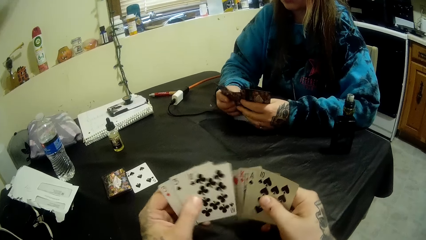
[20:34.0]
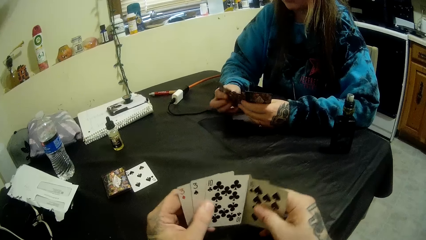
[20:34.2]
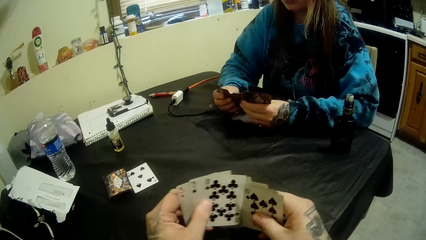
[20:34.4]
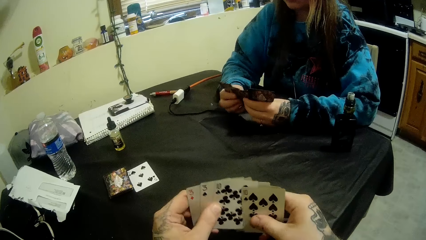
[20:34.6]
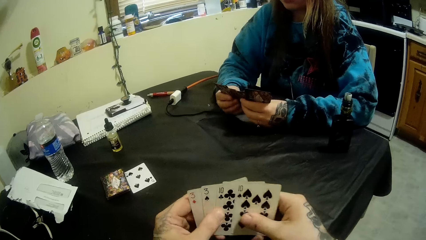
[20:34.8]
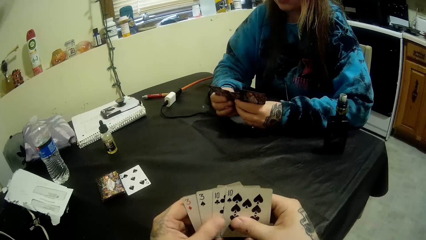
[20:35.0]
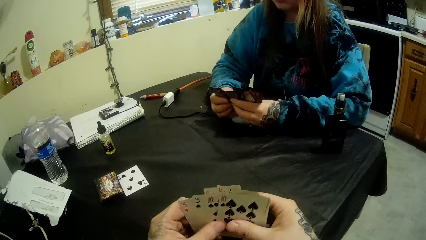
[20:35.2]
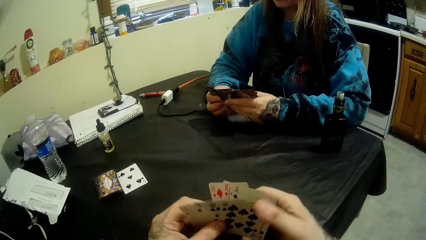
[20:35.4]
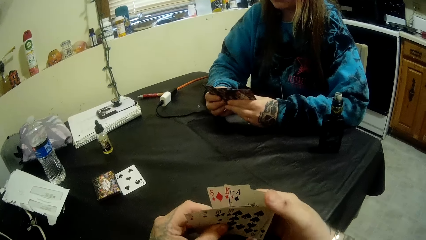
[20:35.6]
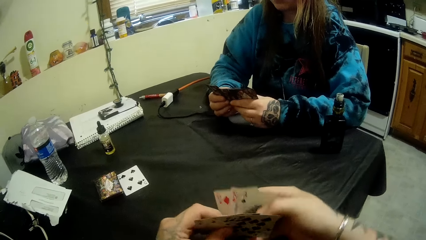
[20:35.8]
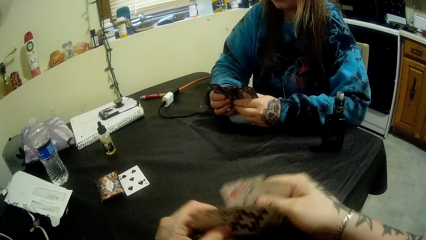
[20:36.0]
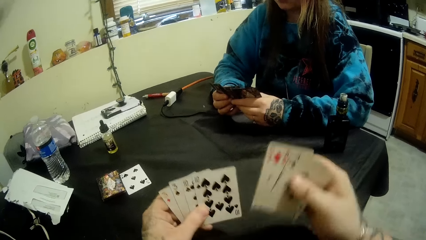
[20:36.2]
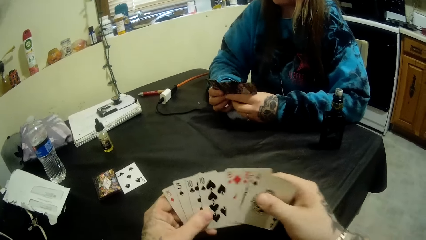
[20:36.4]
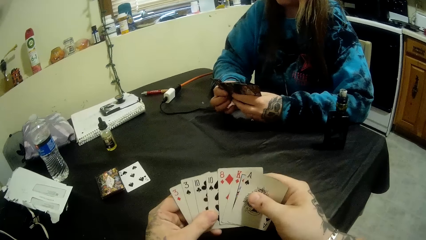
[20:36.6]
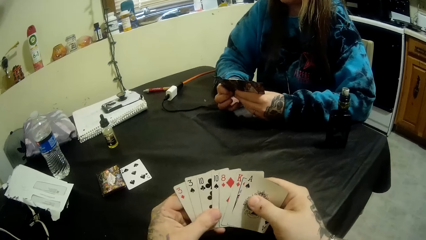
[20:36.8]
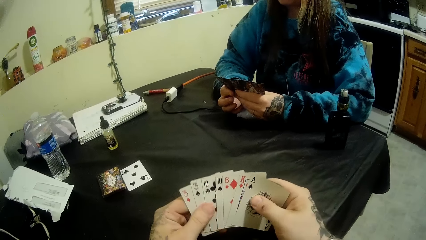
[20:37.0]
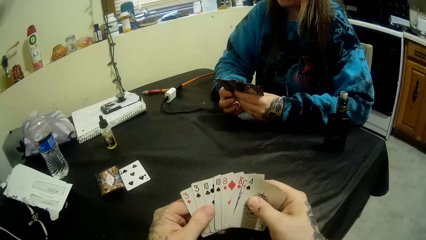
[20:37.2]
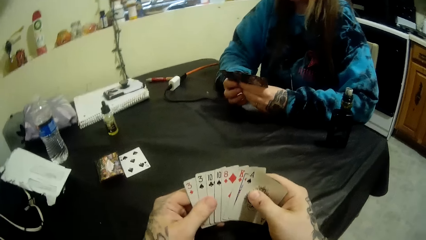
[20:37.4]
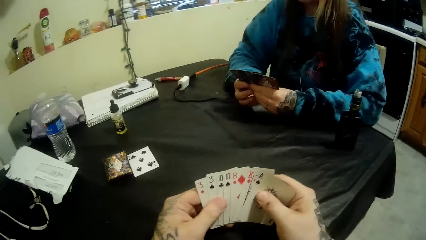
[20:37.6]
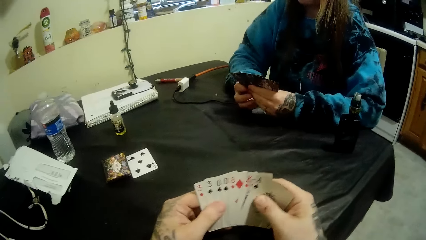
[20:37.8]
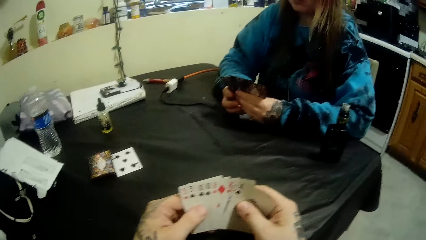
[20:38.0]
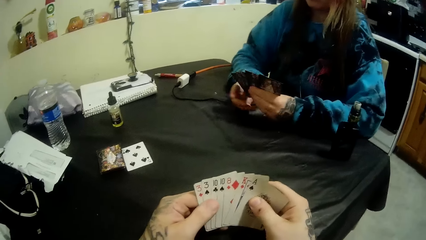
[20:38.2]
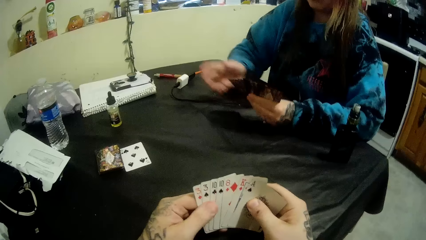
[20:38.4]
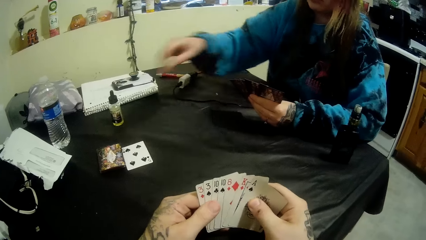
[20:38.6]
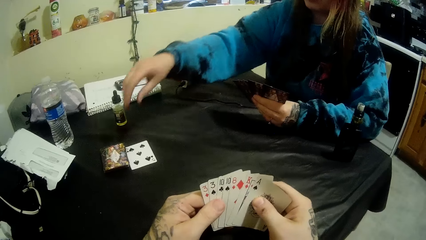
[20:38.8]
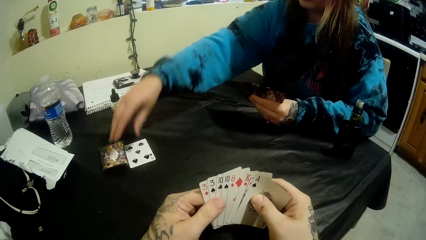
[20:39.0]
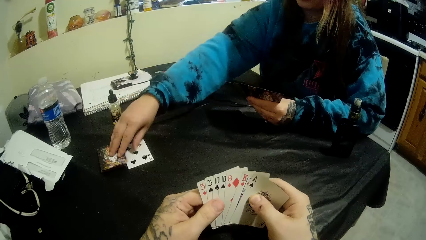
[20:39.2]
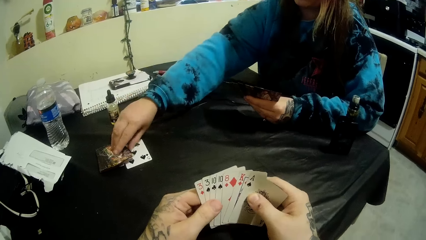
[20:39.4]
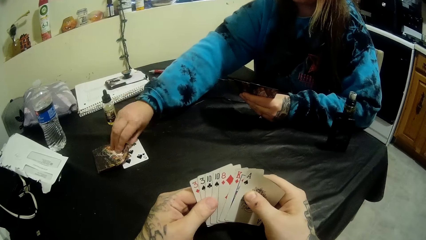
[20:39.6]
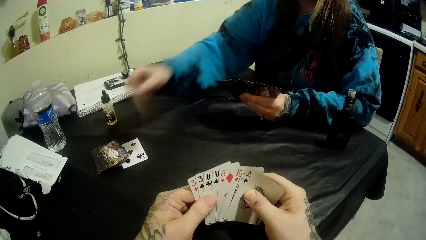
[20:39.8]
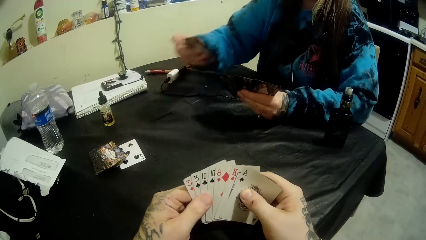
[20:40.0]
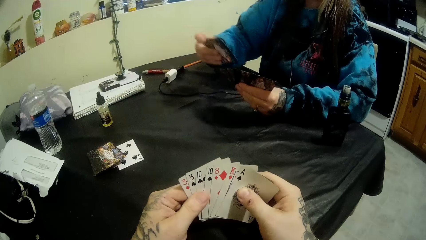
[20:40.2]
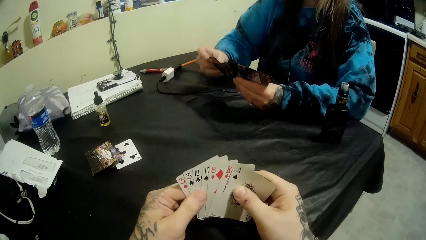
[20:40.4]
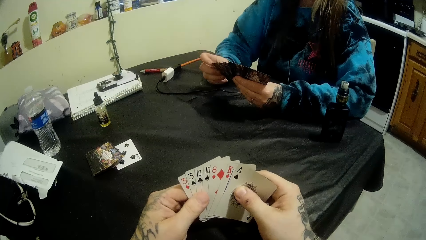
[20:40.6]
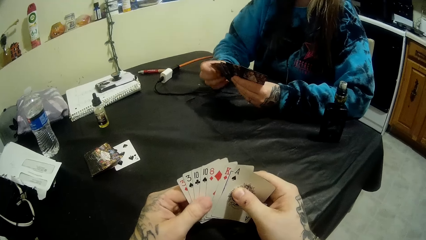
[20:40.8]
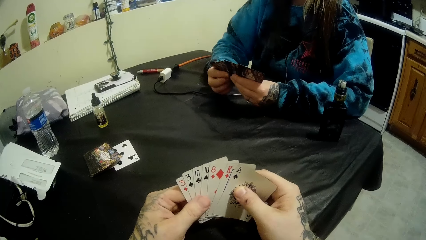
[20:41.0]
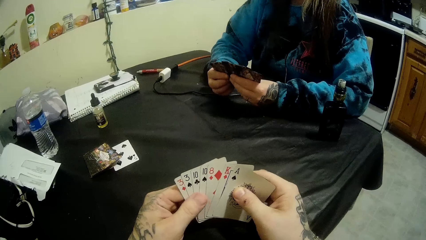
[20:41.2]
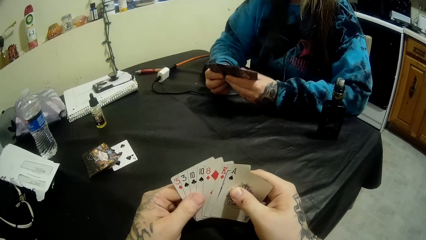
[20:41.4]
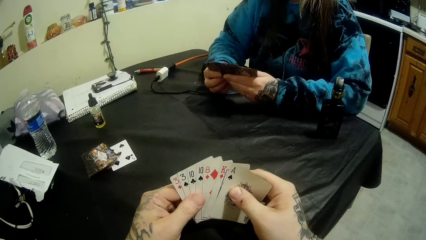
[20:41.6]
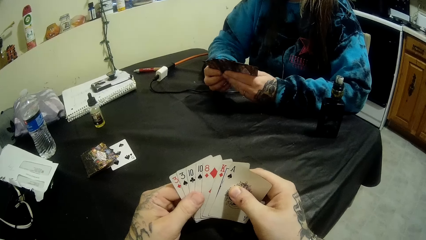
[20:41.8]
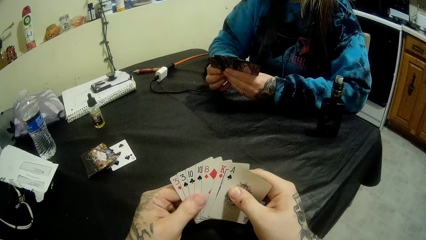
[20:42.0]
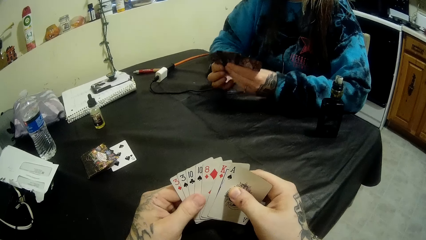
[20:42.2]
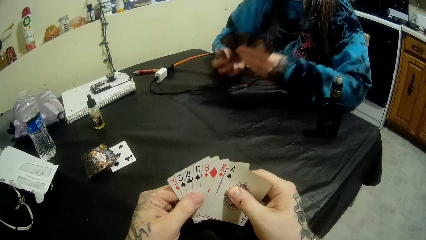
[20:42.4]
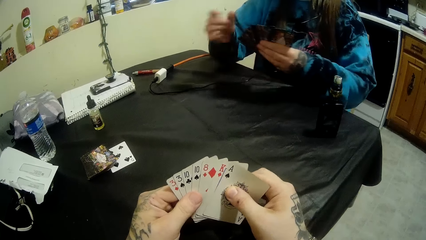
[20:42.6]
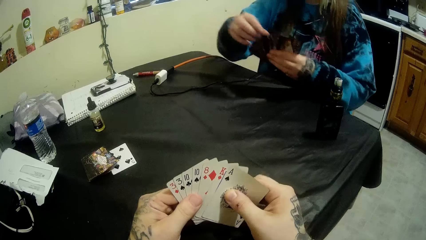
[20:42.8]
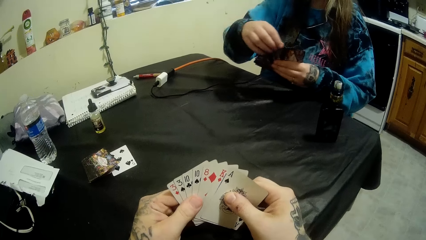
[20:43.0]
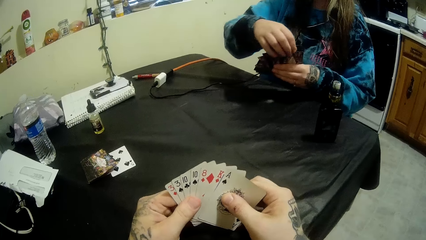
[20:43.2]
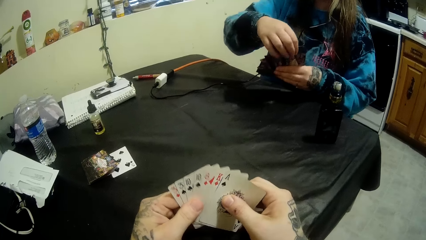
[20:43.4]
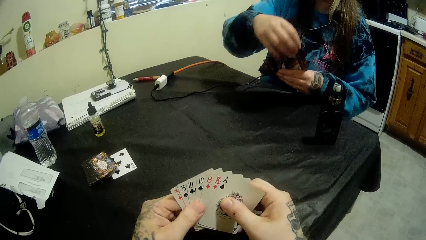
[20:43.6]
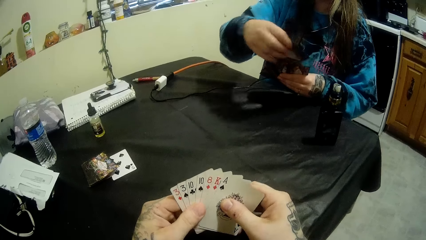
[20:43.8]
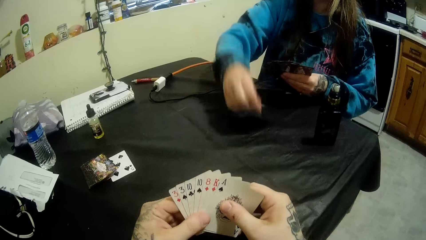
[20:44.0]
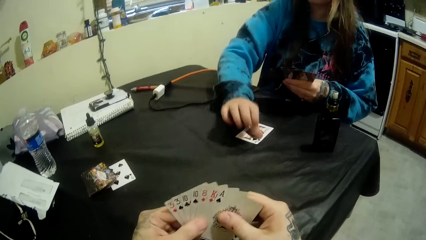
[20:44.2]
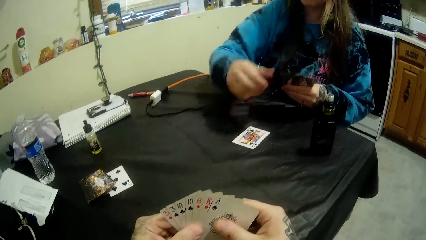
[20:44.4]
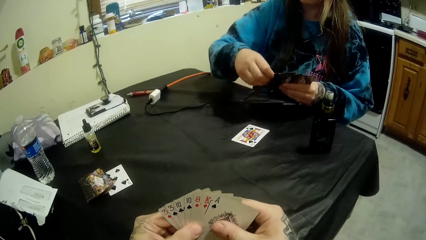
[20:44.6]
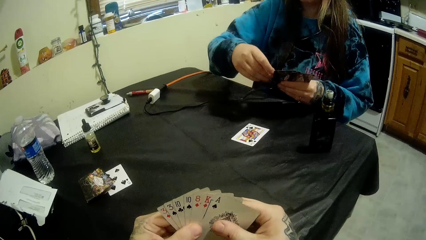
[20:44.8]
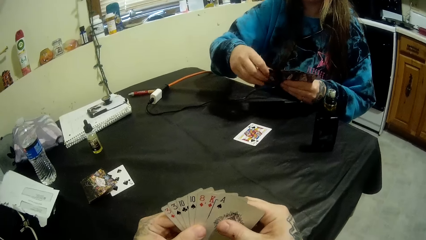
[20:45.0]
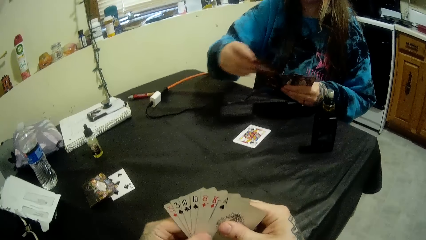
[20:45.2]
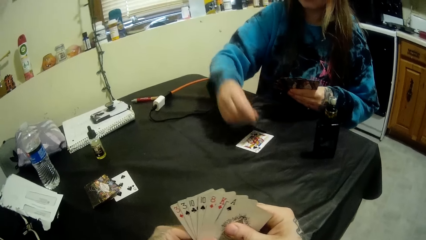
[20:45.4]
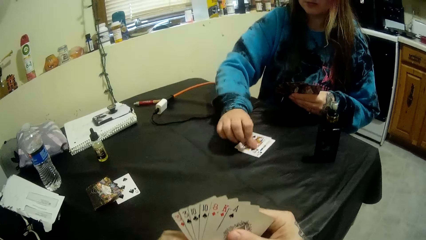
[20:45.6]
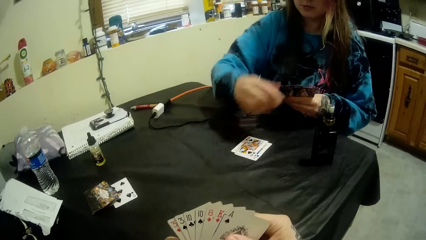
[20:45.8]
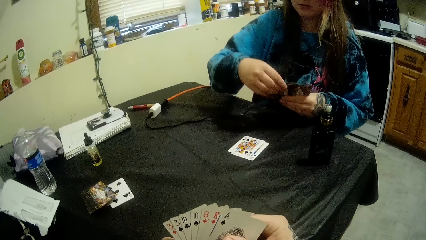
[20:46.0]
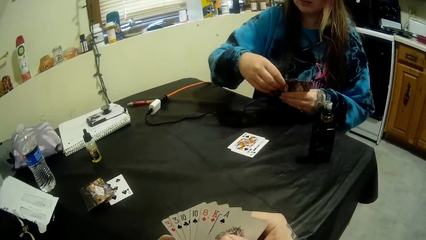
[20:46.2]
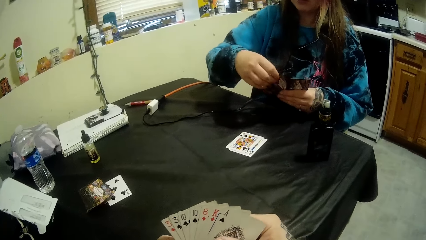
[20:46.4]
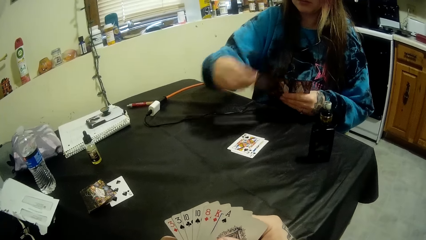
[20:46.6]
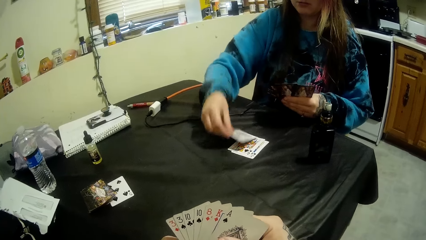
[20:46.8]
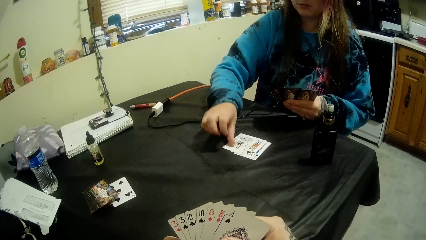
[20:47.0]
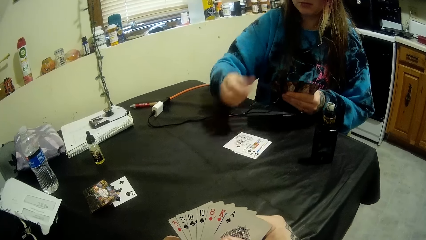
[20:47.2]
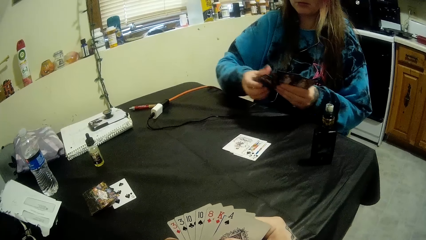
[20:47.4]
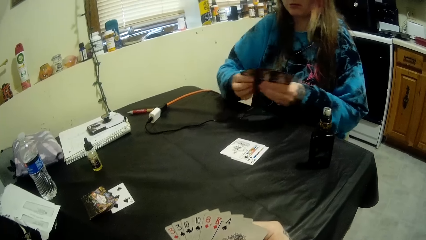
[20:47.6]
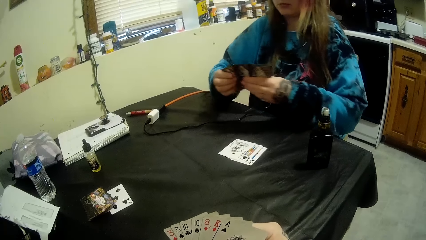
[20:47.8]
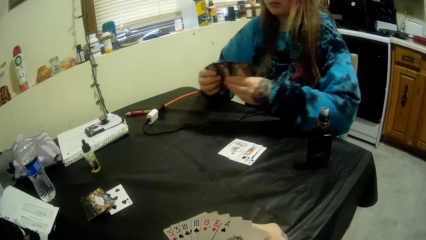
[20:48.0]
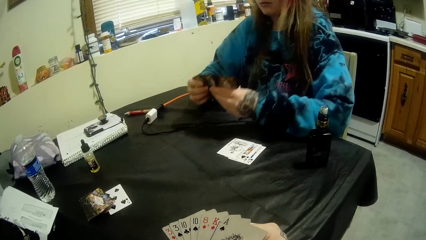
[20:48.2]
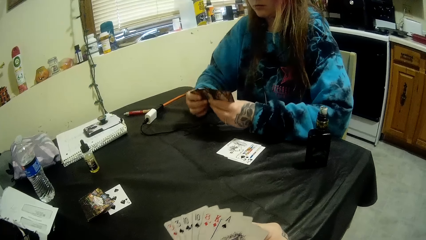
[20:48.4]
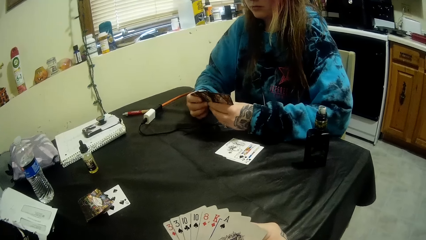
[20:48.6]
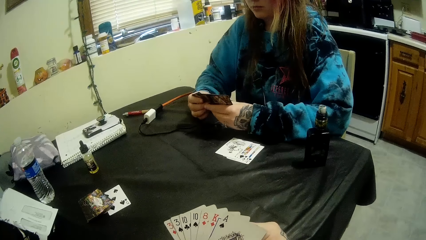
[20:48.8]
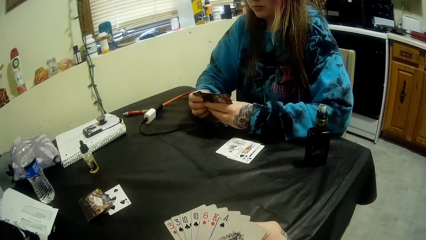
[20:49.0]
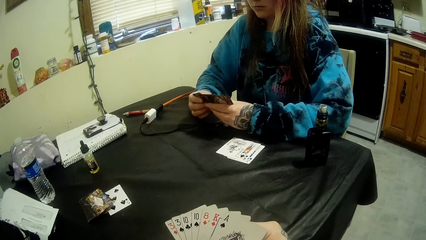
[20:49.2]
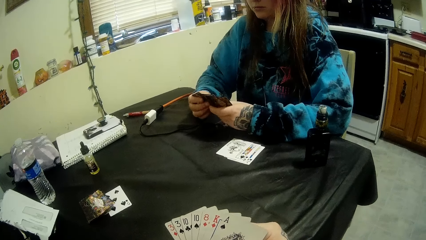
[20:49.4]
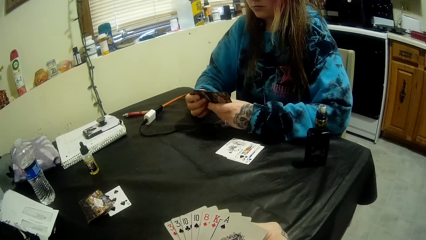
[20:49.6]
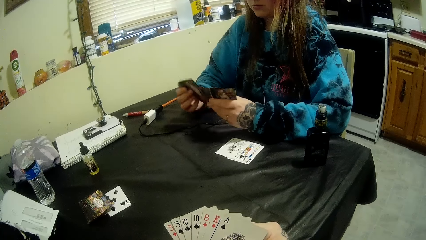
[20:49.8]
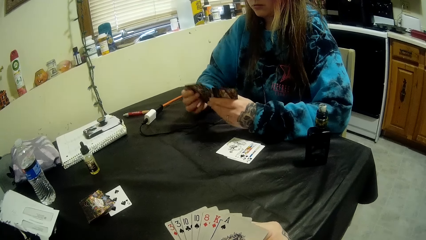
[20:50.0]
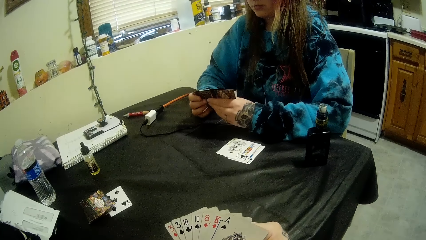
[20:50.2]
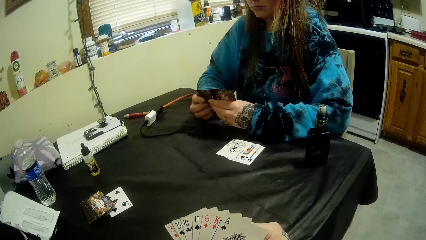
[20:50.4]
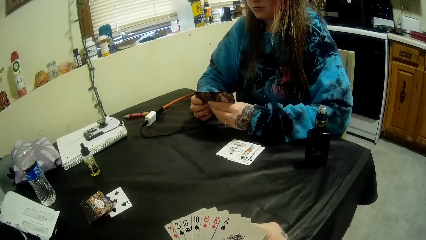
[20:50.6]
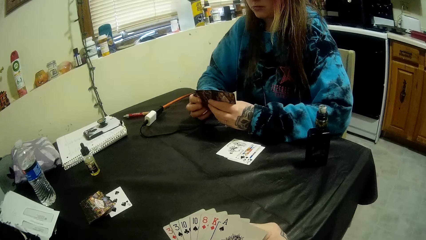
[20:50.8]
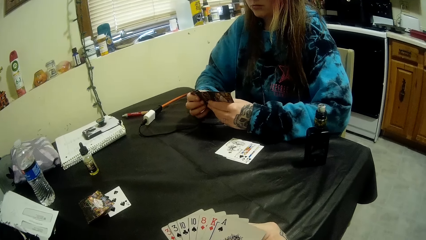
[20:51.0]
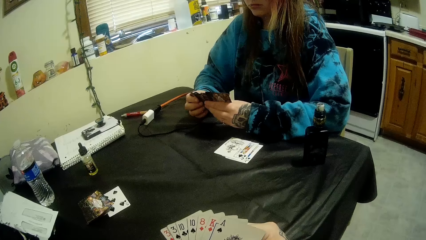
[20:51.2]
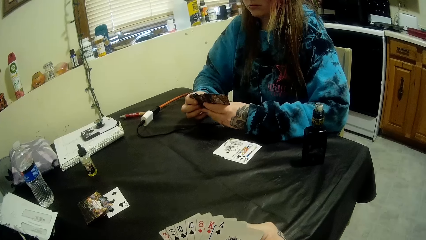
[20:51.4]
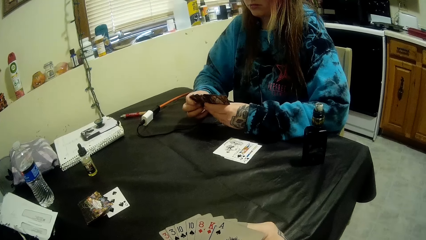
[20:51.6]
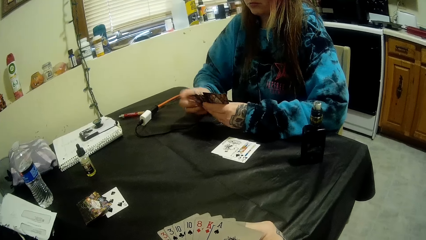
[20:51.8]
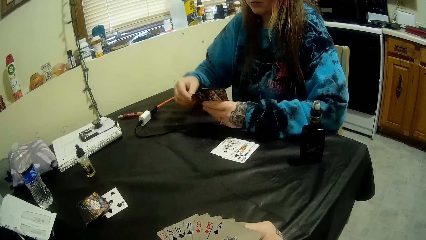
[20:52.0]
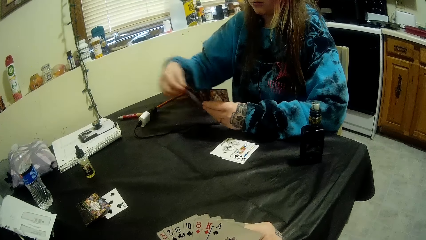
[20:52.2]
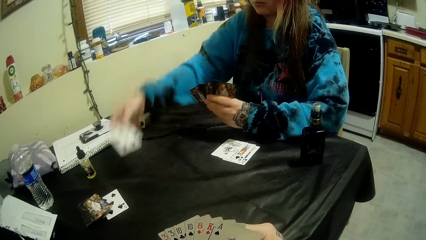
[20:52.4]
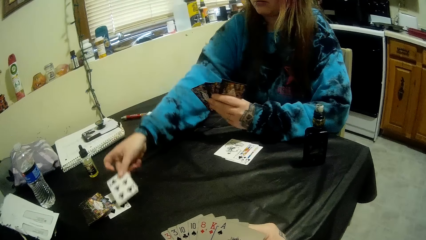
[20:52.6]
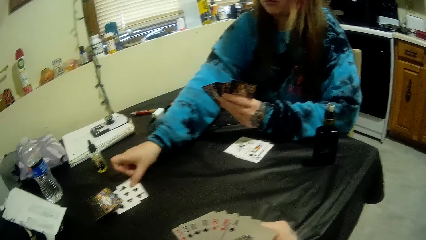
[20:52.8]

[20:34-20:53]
The camera wearer talks to a woman. The woman picks up another card on the table with her right hand. The camera wearer stares at his cards. They talk to the woman. The woman puts some cards on the table with her right hand. The camera wearer stares at his cards.
